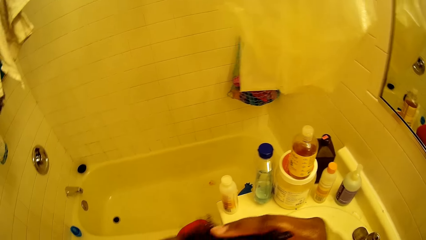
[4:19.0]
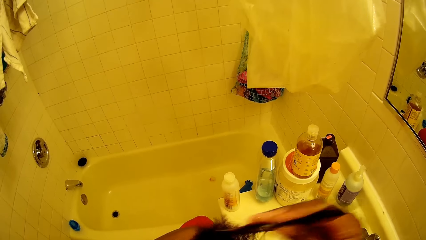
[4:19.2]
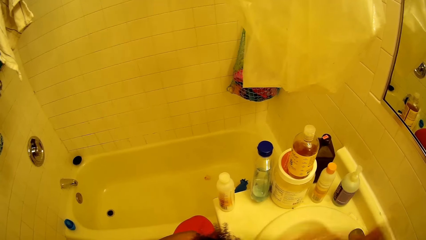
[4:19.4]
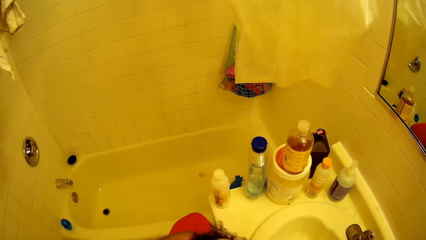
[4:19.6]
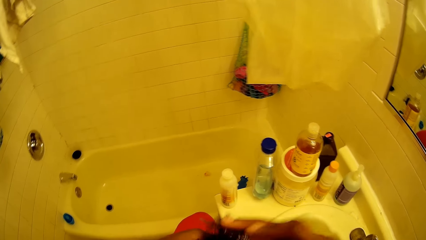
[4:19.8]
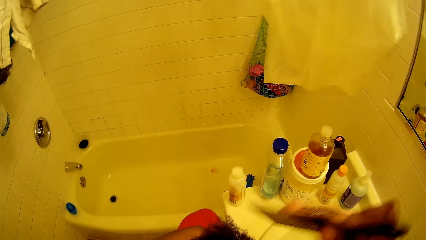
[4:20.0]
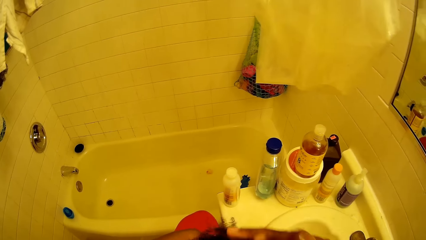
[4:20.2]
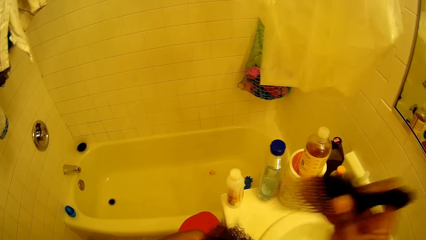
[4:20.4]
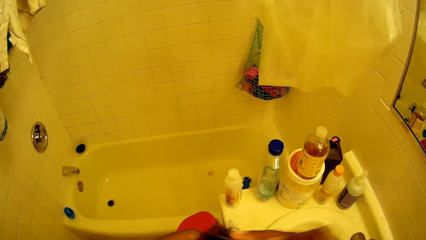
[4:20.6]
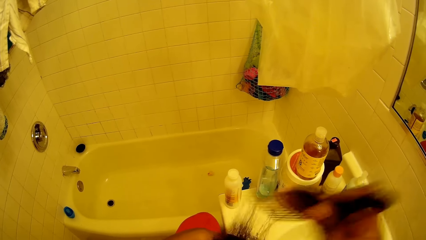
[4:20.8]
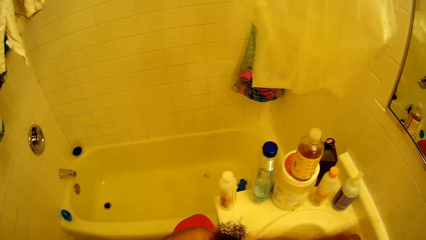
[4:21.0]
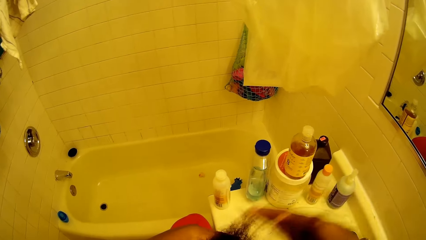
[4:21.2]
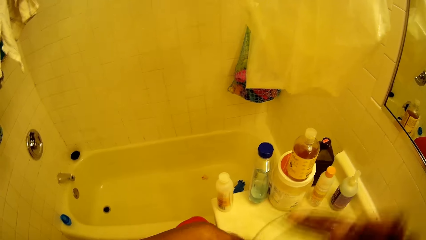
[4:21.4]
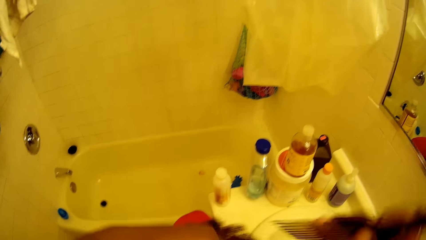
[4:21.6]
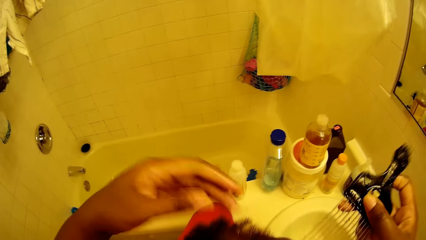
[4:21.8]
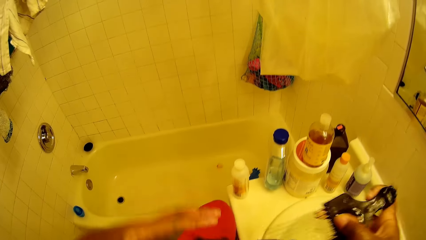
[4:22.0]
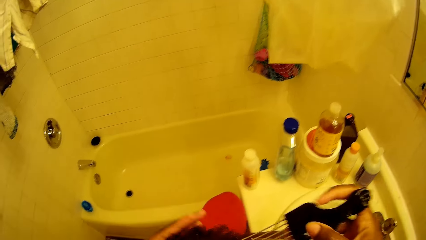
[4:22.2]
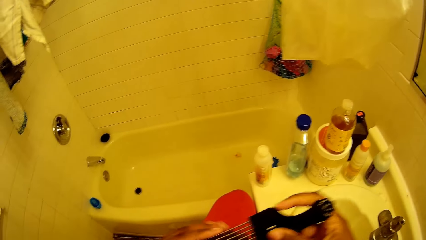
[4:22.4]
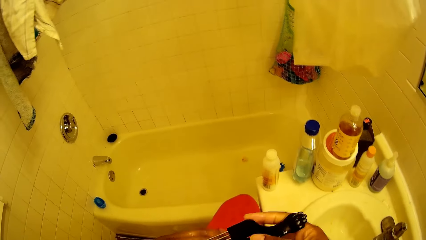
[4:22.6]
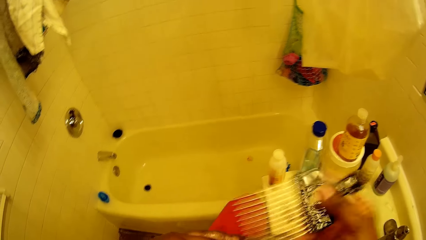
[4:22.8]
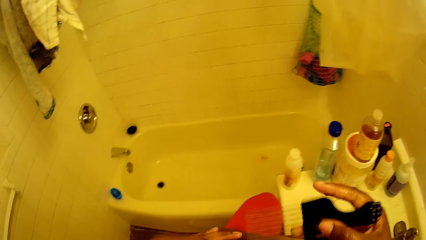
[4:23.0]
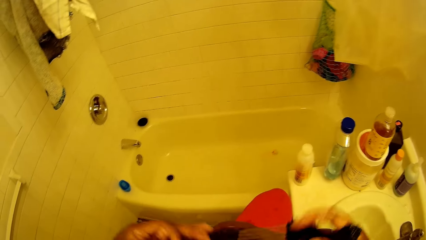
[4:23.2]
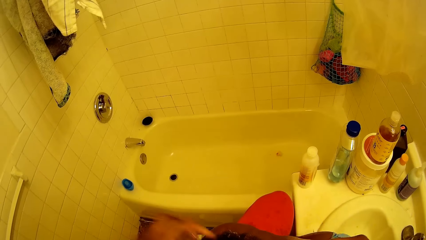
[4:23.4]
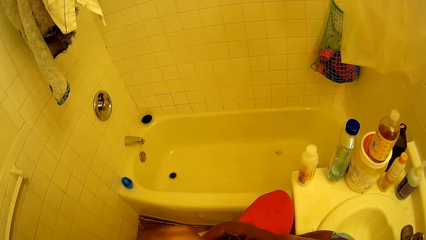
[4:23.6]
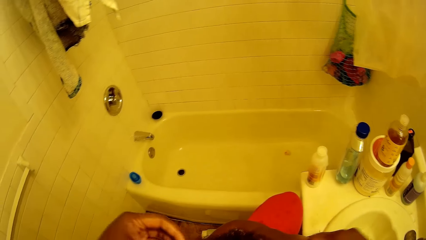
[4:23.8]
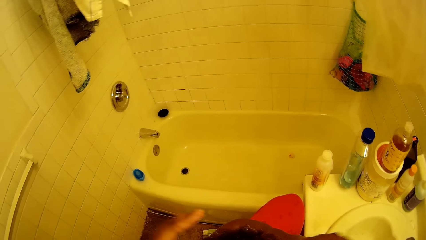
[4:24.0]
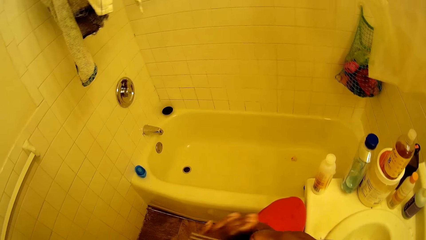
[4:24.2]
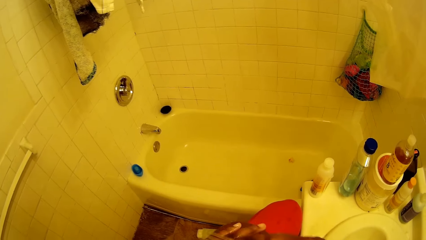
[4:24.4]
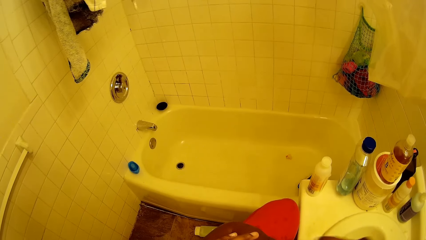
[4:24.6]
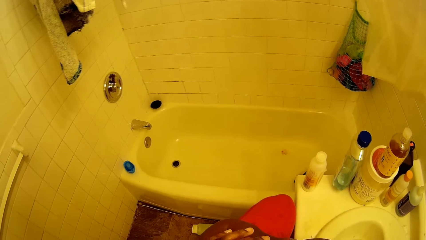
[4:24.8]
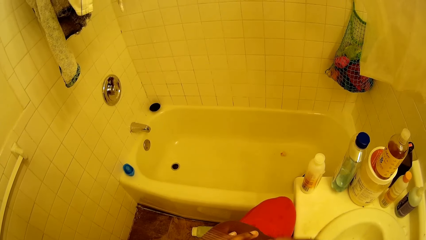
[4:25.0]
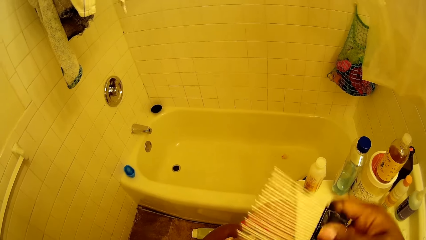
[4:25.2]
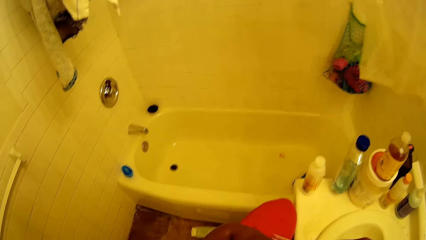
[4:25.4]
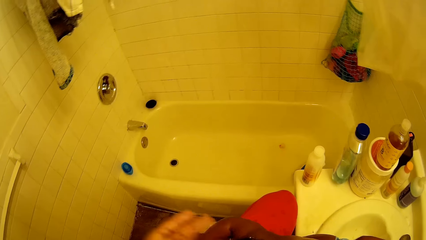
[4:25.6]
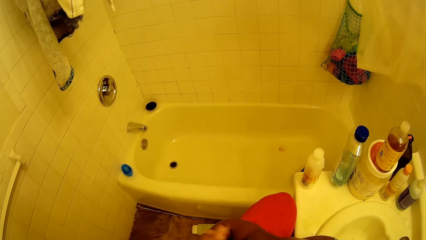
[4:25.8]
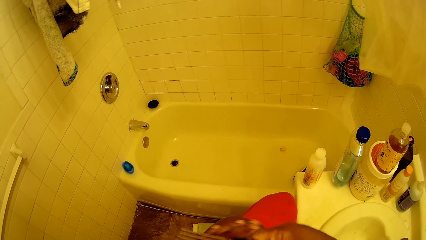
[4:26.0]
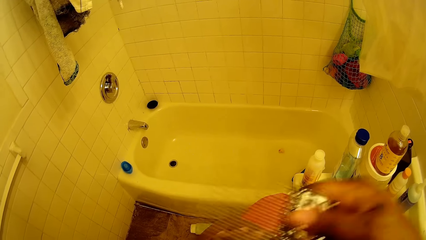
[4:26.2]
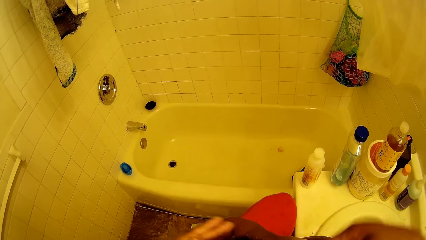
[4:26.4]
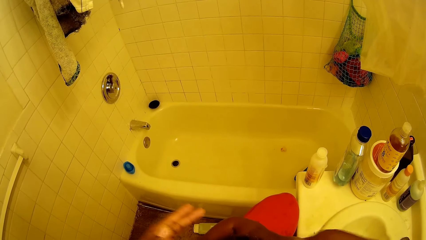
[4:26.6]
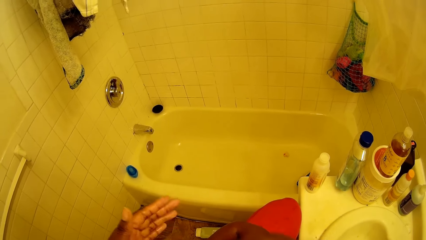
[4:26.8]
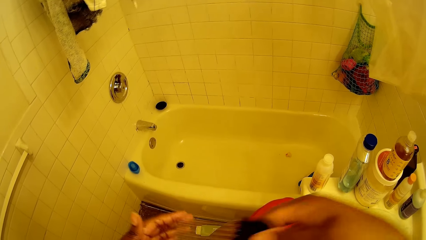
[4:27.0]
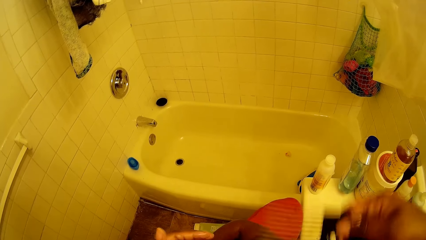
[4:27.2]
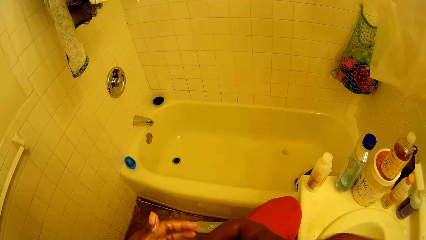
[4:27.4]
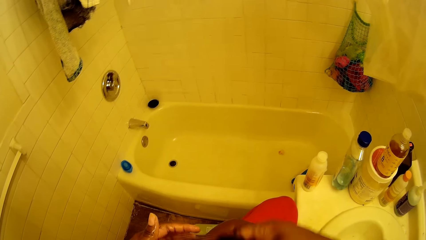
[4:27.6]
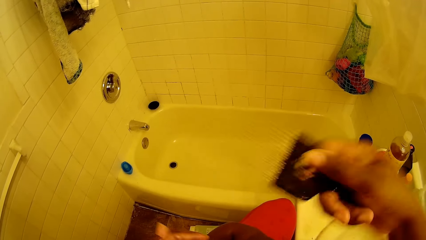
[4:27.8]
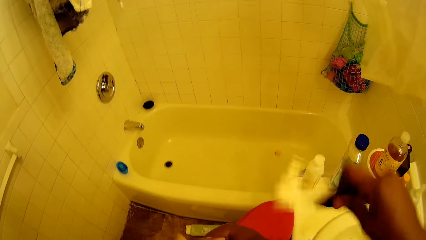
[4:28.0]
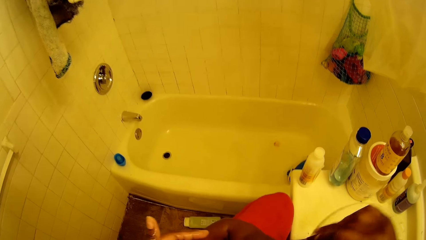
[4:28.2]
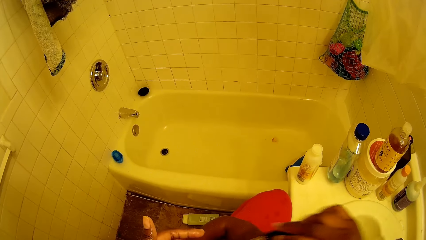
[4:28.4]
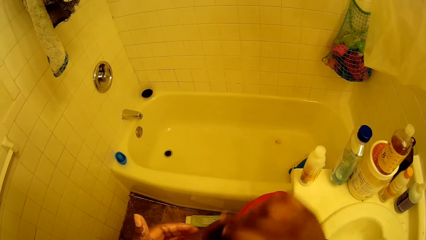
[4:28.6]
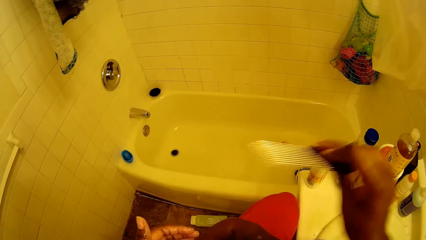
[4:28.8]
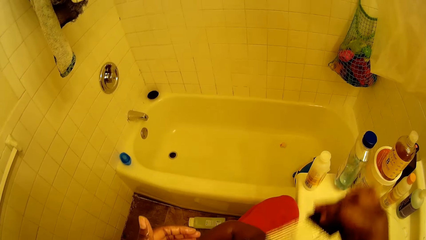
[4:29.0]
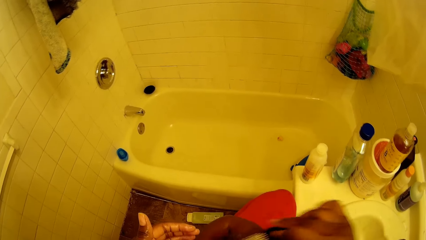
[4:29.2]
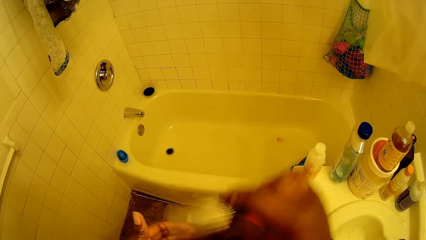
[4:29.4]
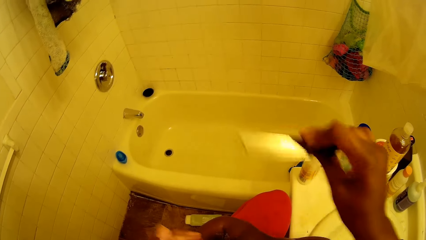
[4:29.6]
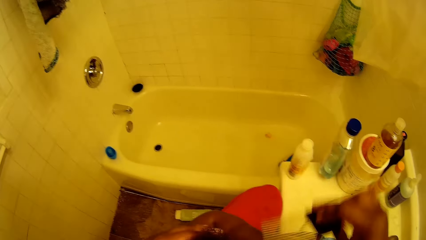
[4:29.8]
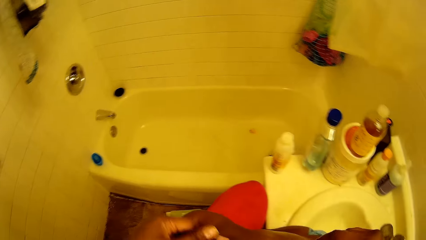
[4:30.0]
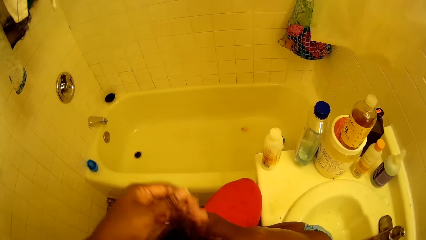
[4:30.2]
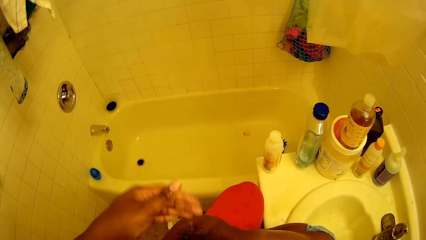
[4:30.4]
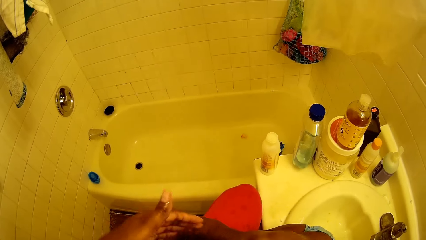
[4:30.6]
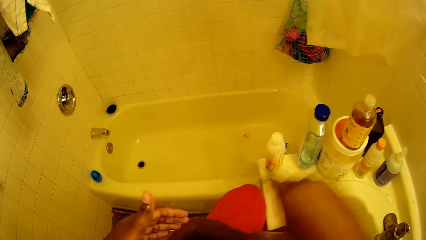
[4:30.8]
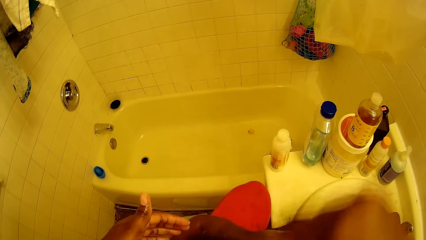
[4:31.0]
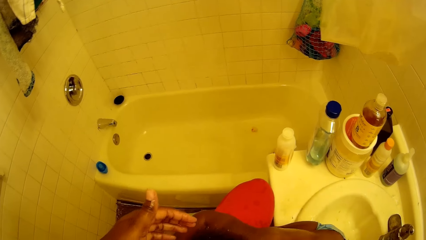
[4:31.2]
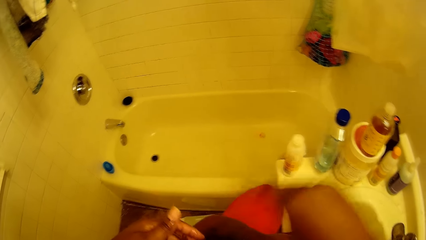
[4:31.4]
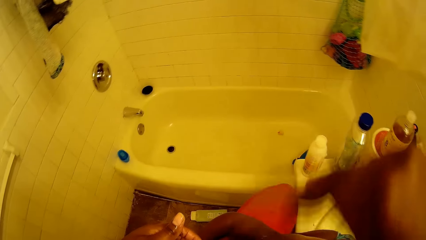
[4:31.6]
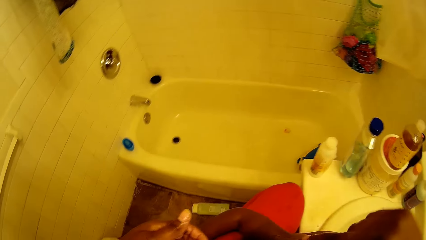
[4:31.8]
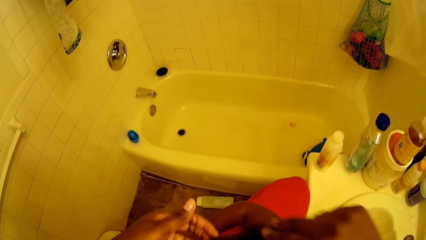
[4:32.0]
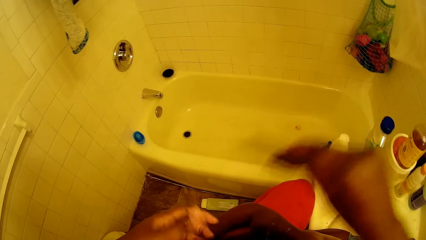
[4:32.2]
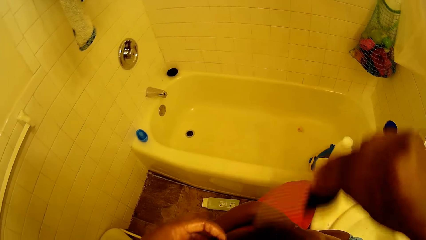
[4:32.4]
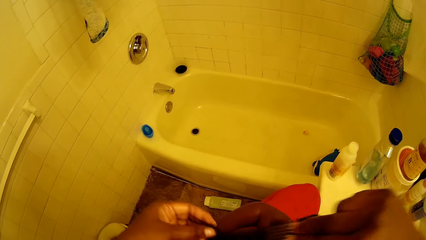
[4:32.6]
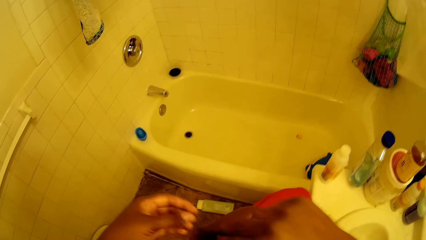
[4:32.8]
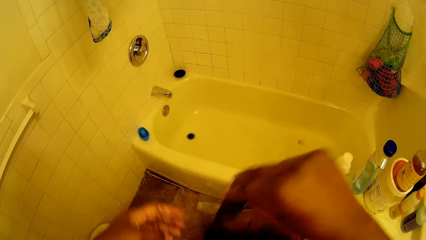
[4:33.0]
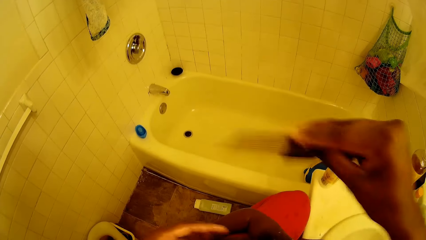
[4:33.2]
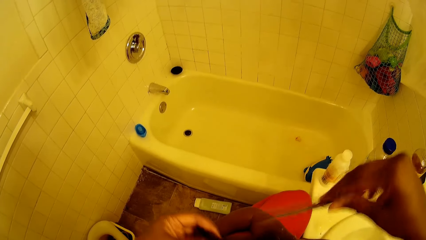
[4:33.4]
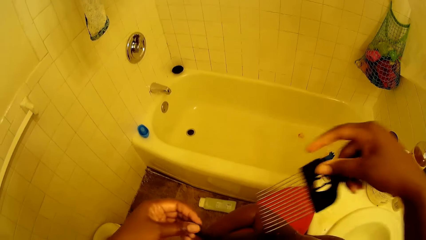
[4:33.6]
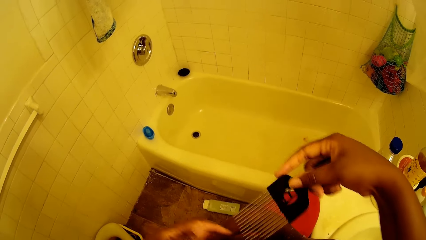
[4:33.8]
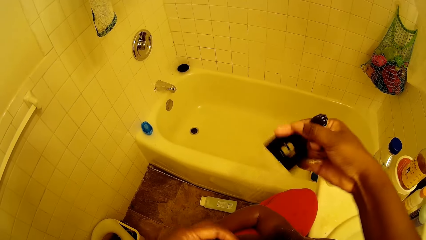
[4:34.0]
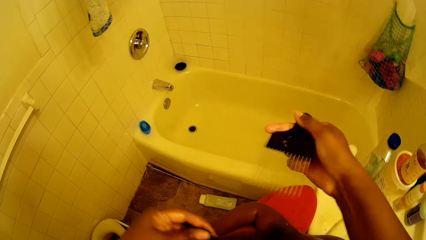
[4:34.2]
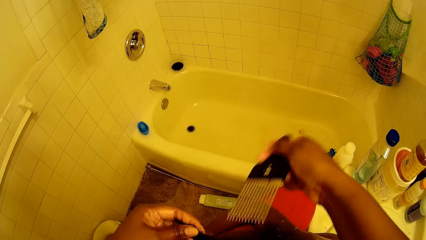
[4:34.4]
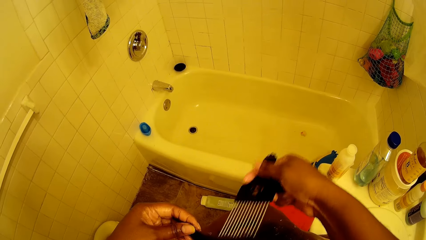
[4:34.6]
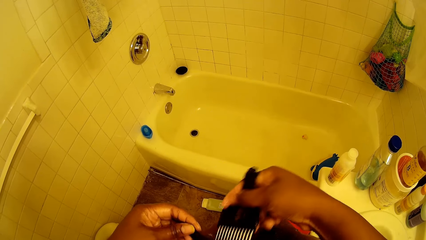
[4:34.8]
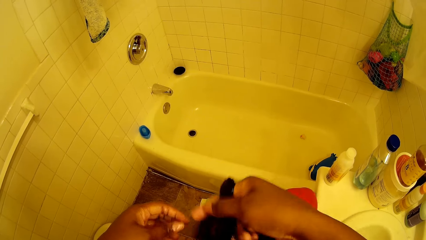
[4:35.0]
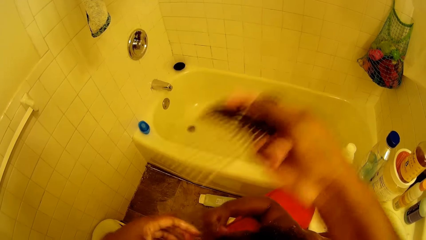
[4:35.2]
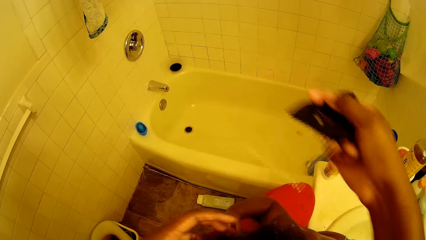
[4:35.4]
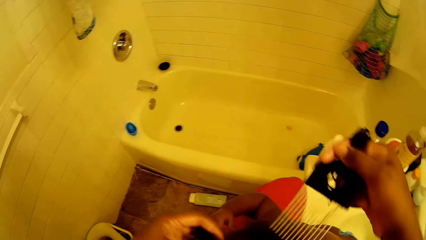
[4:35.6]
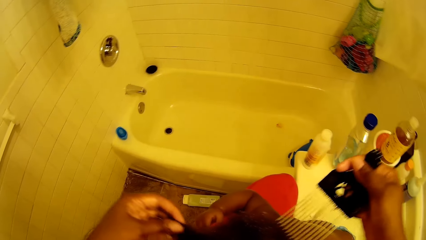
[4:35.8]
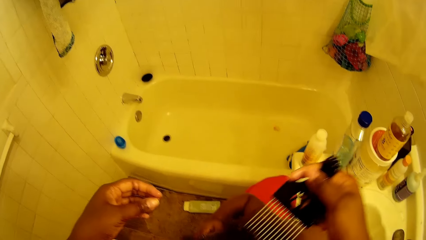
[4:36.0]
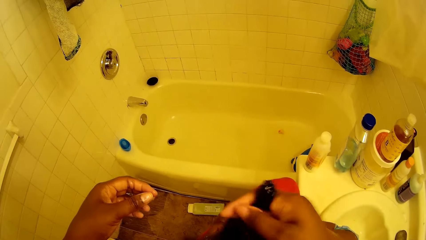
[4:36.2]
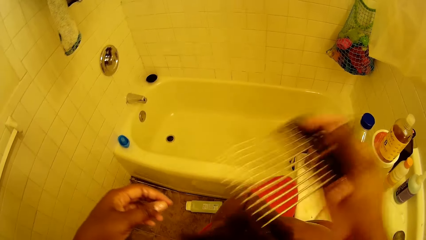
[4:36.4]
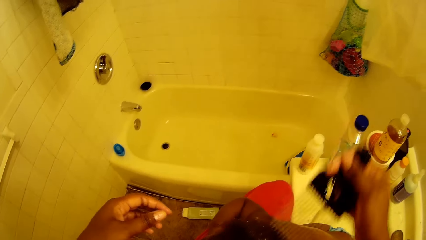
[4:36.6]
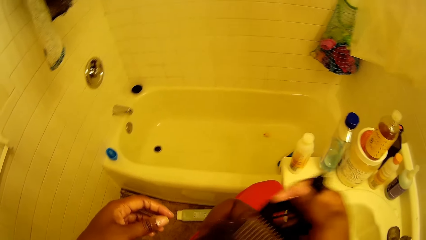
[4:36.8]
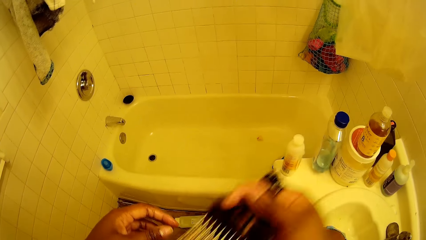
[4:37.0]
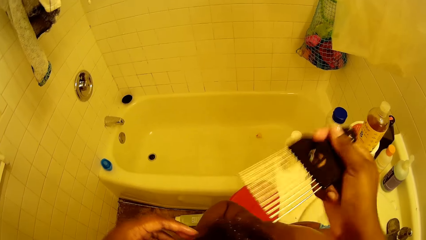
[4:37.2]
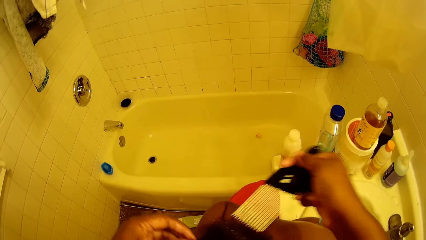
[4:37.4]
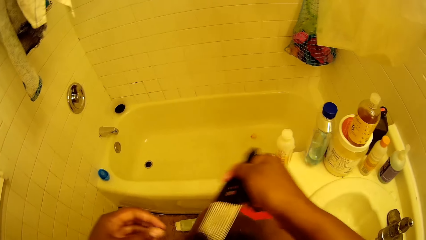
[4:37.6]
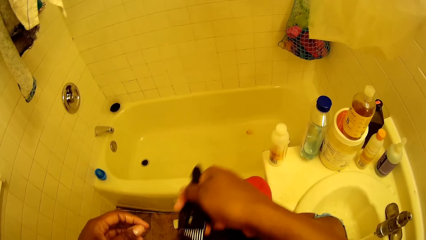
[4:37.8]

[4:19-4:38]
The camera wearer rubs the hair conditioner on her hands. She combs the hair of the girl with the comb in her right hand. She removes the hair of the girl from the comb with both hands. She combs the hair of the girl with her right hand.
